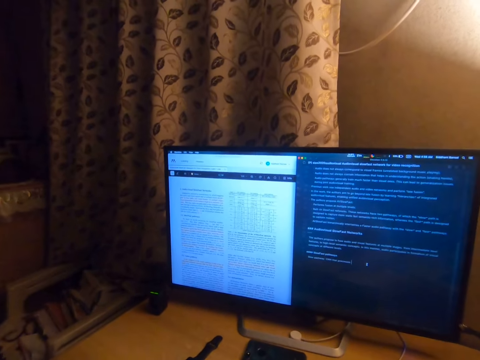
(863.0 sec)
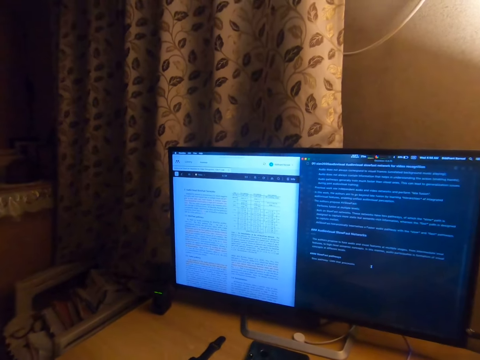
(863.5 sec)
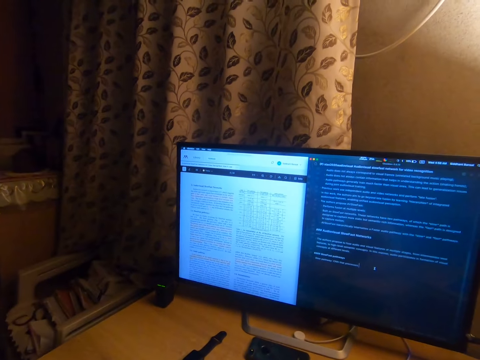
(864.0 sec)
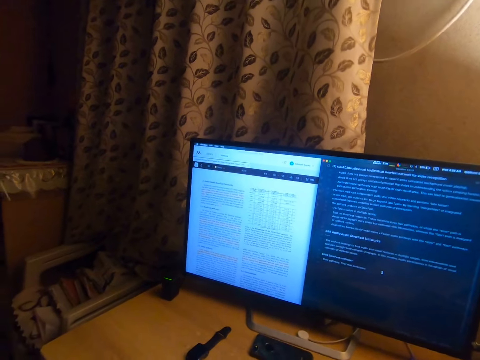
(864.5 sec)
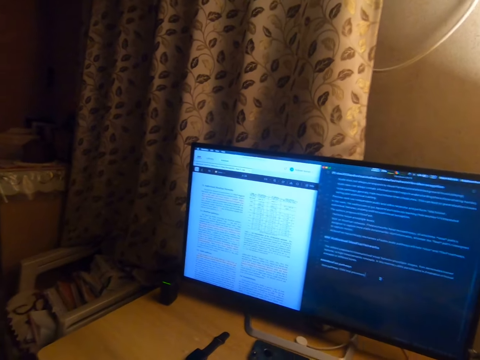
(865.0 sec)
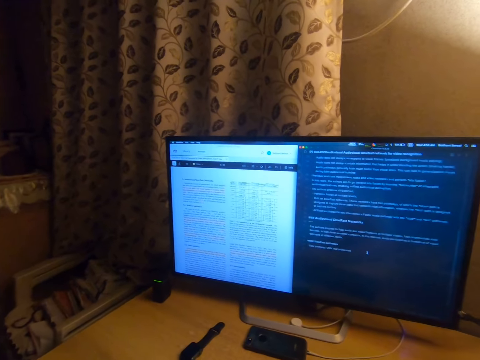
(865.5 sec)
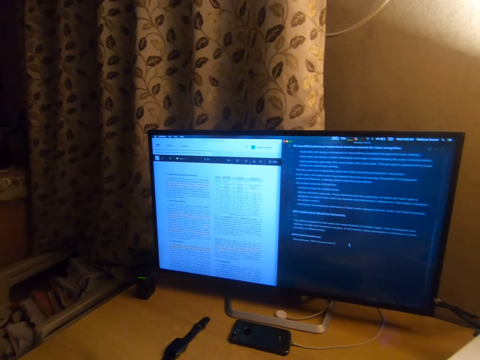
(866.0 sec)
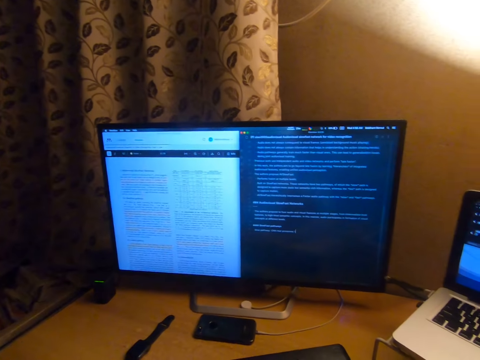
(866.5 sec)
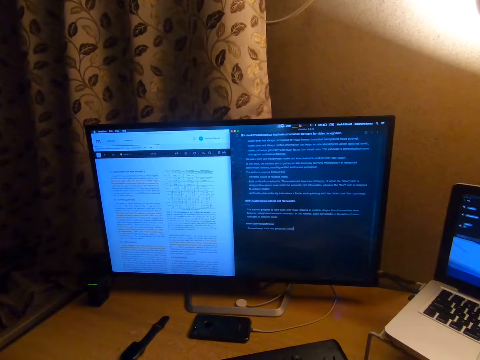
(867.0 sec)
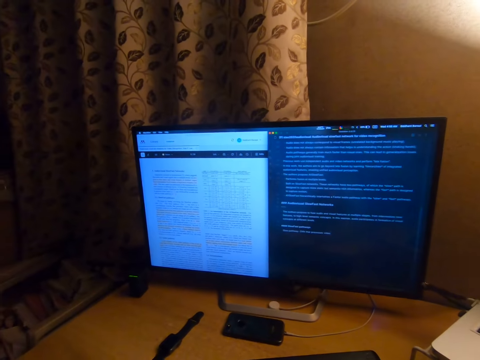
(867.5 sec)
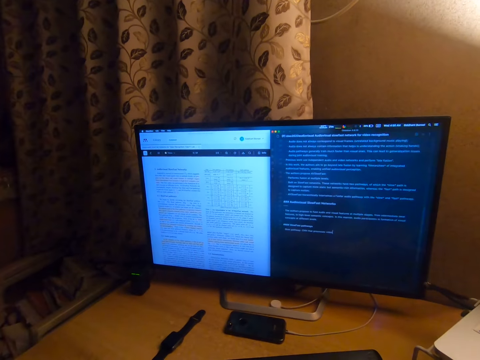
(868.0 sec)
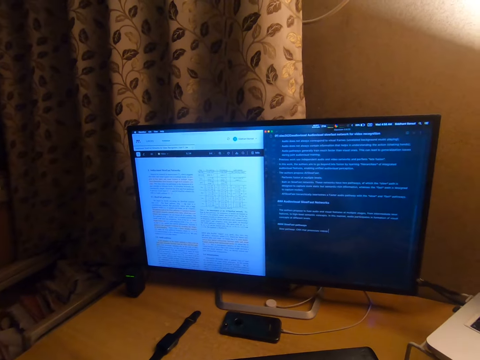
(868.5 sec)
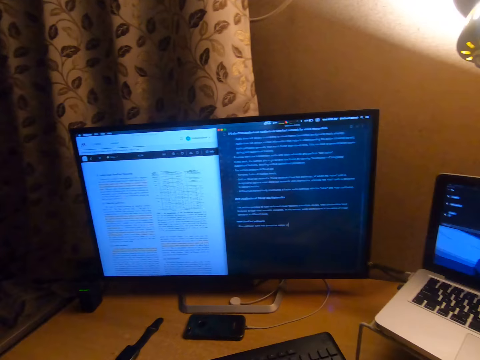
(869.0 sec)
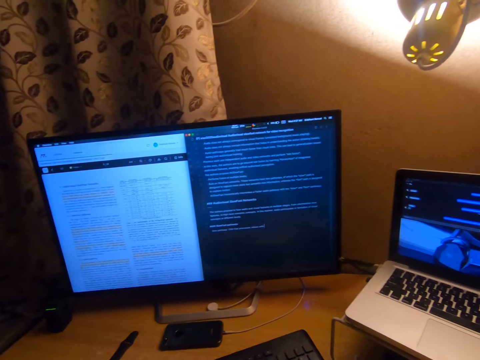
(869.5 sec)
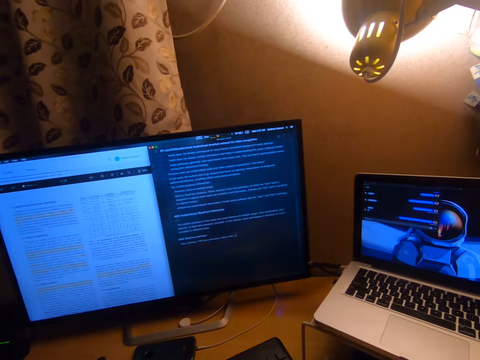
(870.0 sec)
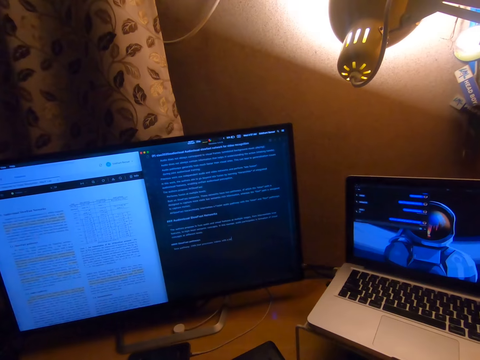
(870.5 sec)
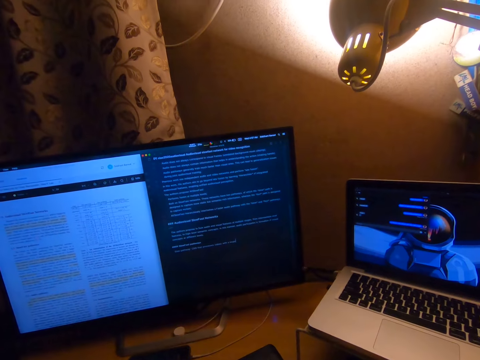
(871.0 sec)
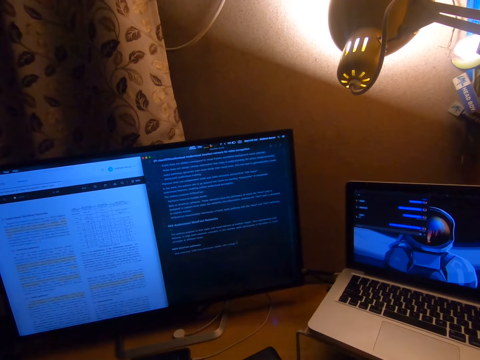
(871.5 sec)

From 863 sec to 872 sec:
The camera wearer operates a computer.

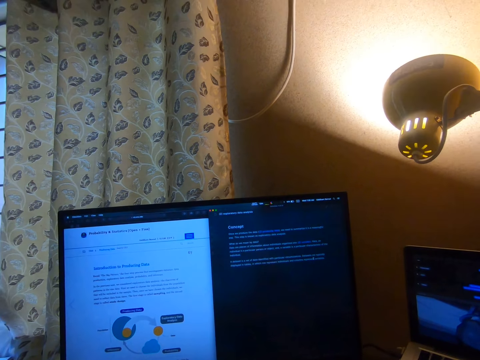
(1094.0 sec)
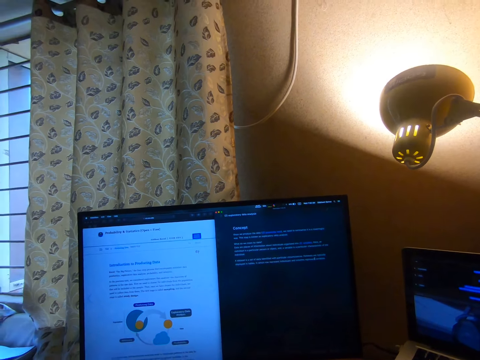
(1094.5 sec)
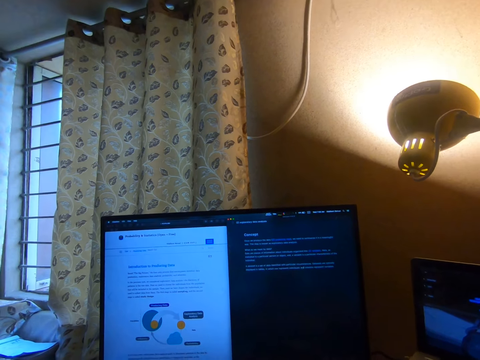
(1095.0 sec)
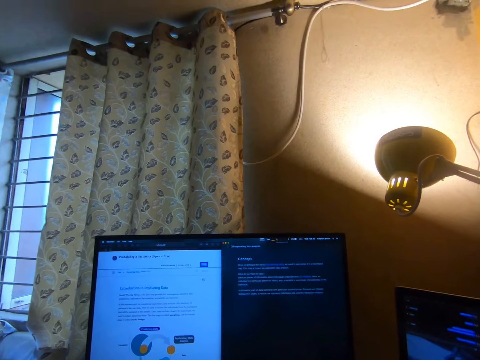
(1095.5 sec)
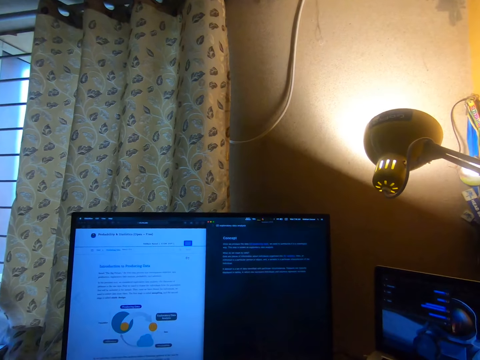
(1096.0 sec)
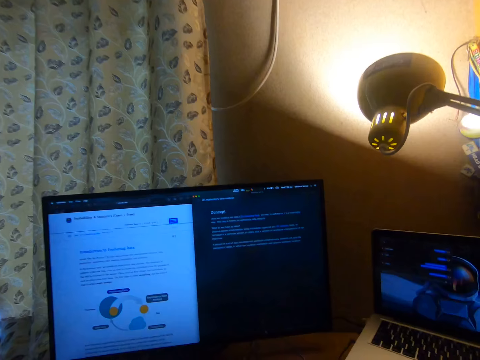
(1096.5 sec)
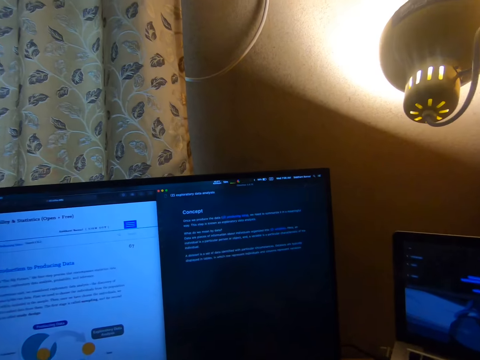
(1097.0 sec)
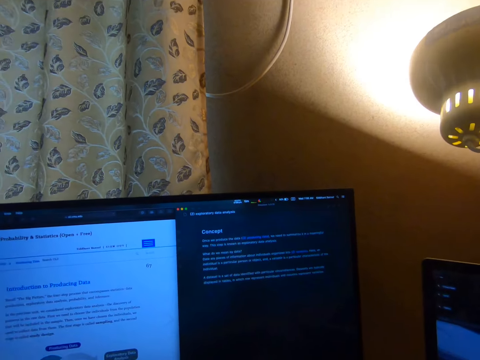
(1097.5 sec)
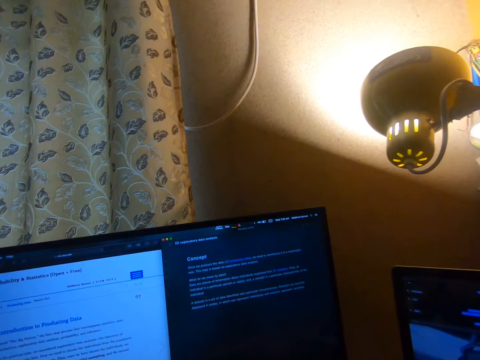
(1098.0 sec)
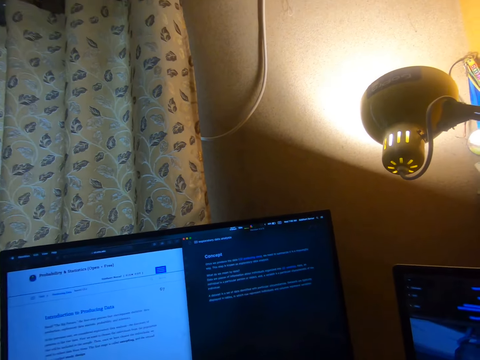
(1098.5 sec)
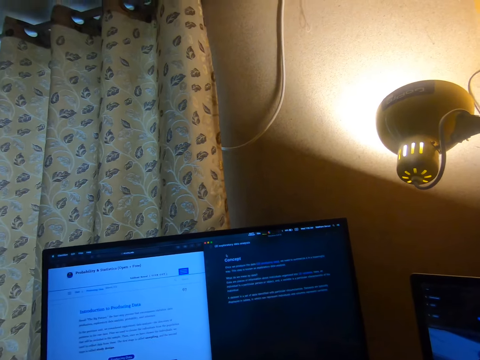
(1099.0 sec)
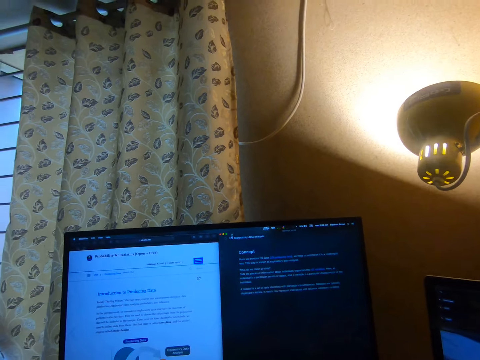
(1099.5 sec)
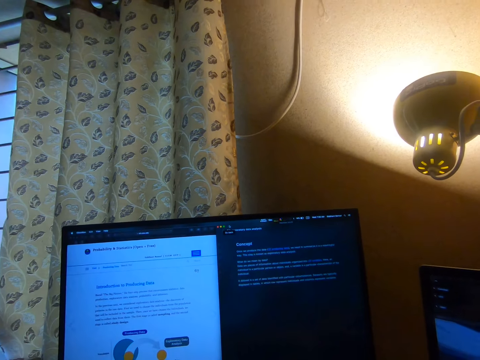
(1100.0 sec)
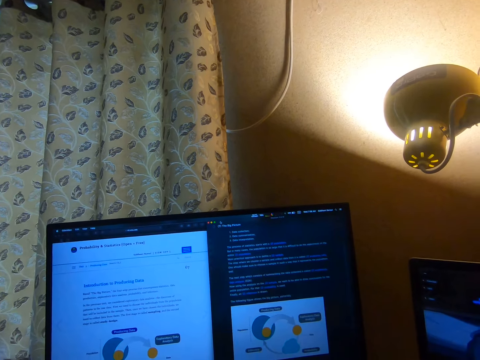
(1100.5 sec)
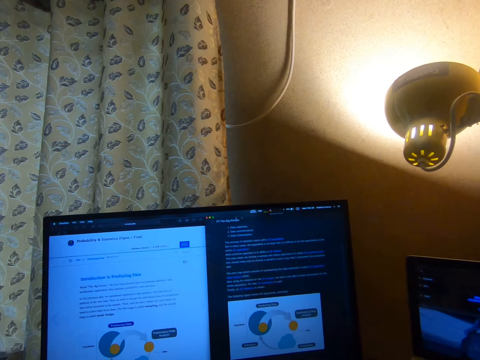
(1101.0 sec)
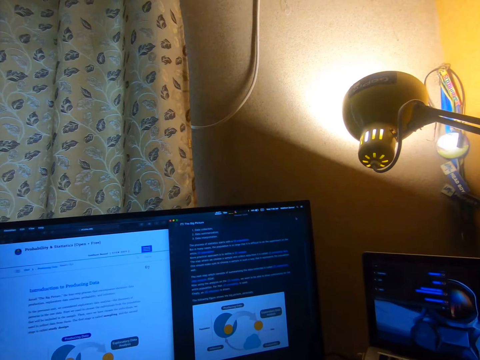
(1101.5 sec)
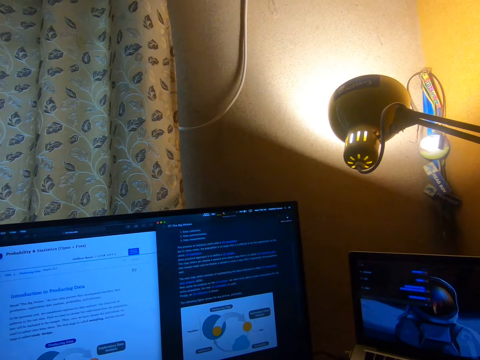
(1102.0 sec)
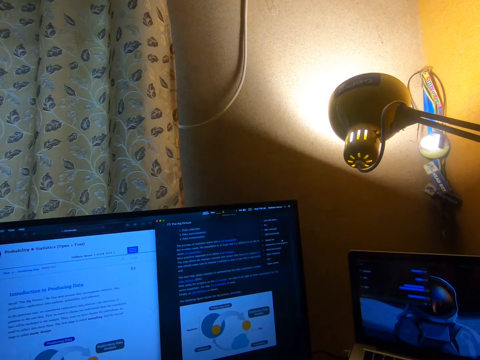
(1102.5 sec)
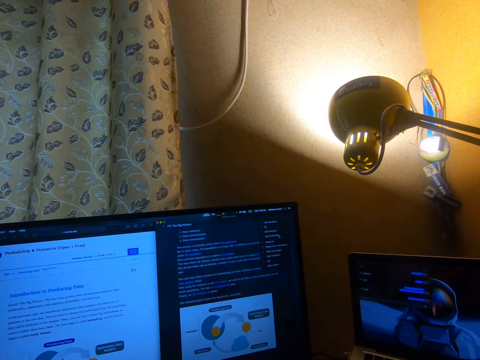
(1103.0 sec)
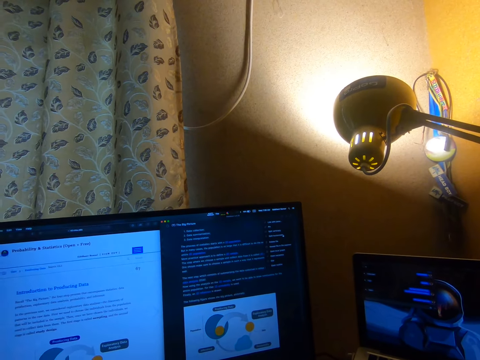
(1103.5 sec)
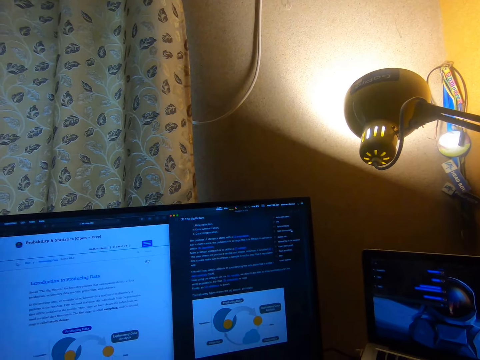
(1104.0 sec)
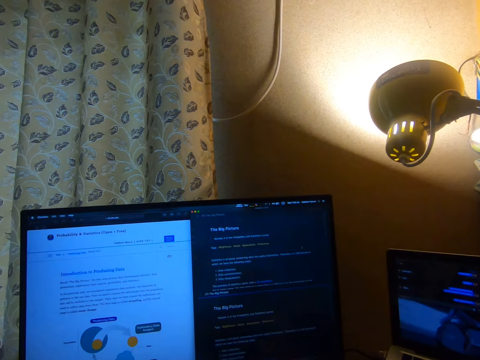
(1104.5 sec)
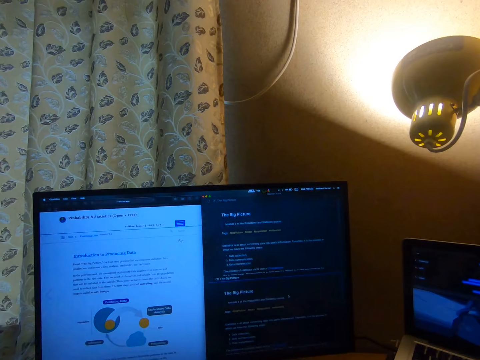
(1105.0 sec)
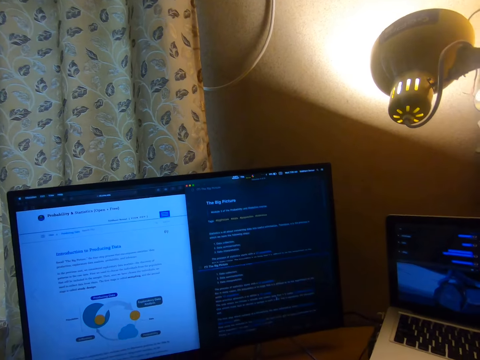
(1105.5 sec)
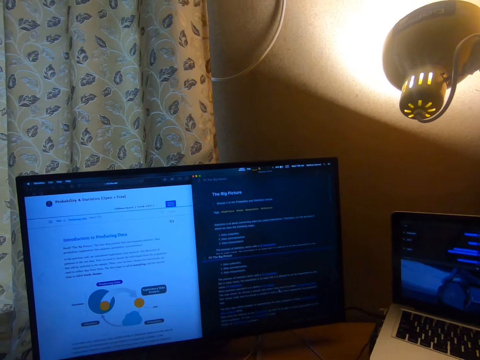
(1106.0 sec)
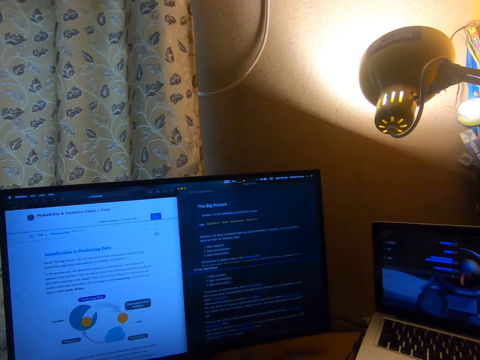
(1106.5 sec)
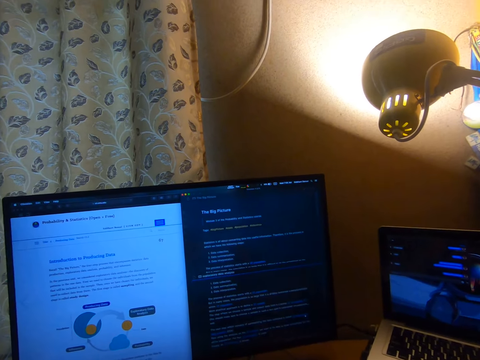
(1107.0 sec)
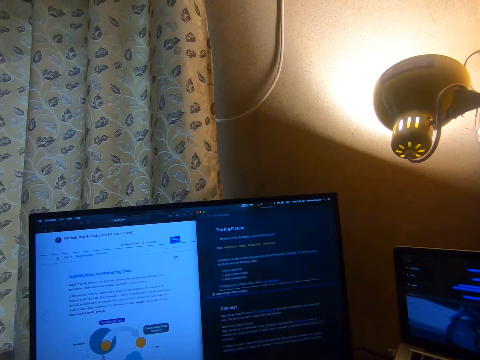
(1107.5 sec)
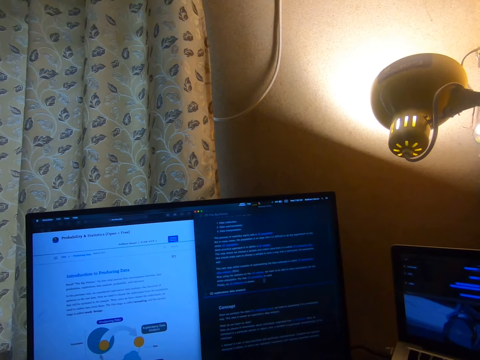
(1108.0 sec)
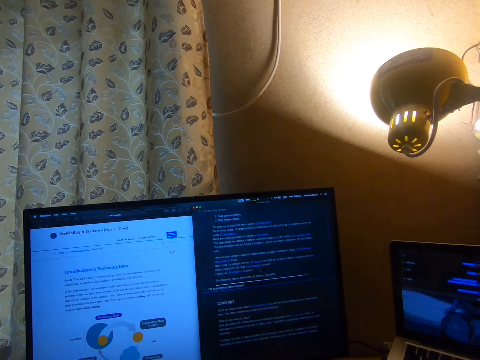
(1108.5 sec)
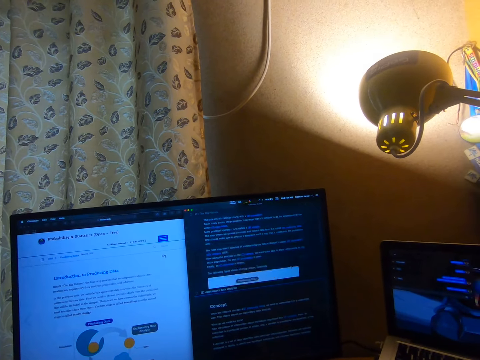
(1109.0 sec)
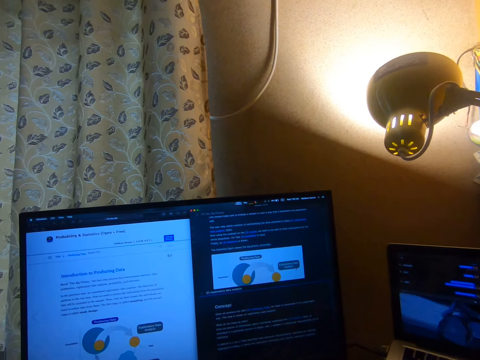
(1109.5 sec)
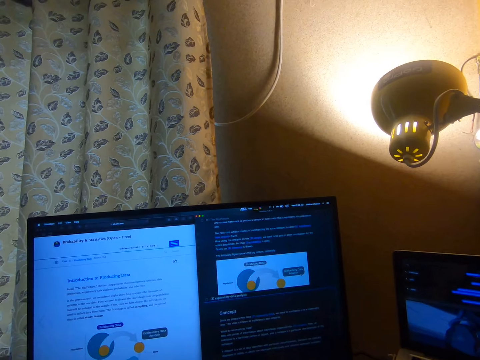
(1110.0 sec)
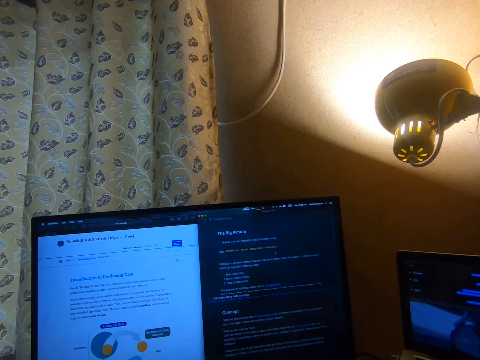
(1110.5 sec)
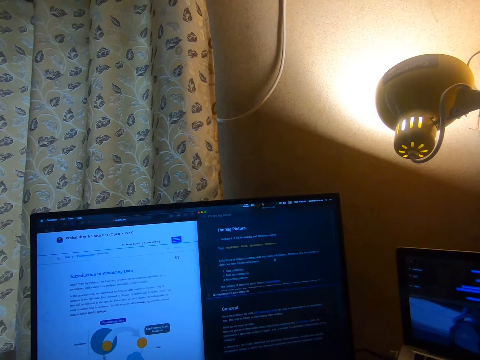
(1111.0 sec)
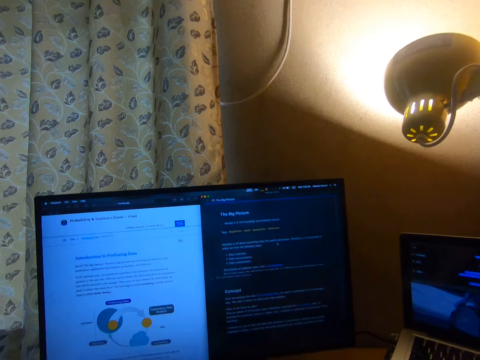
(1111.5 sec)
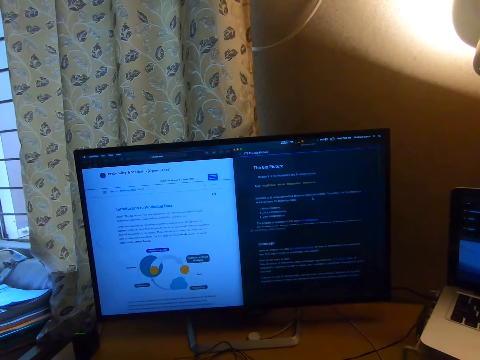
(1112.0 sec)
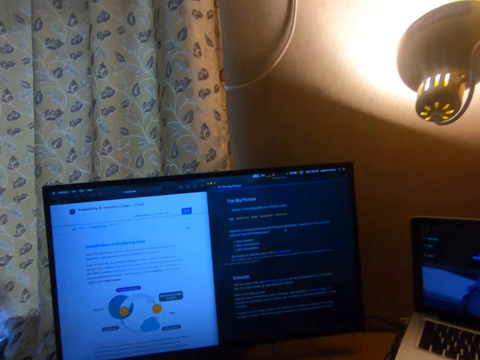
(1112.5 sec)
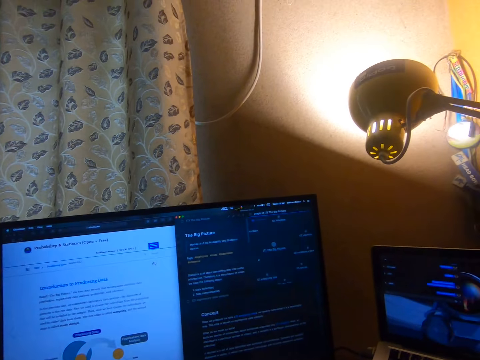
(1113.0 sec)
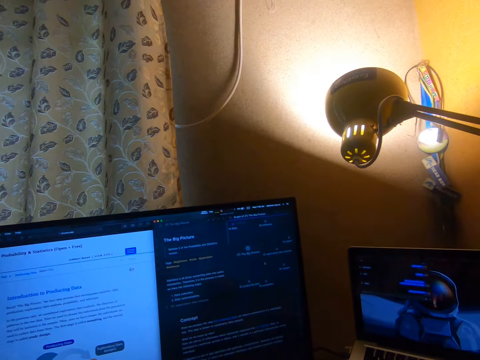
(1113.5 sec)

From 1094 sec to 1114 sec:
The camera wearer moves the cursor. They display the writing on the desktop. They type on the computer keyboard. They click the mouse pad. They click something. They scroll the mouse pad.
